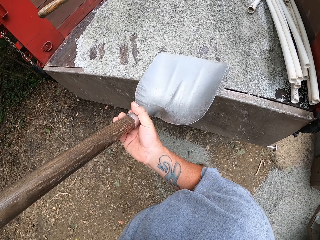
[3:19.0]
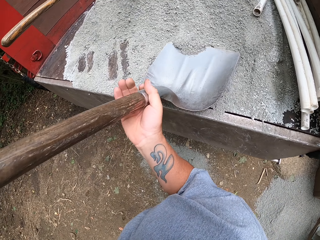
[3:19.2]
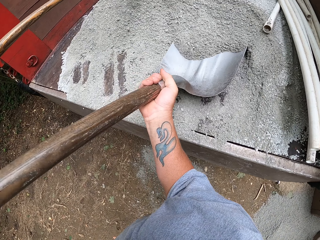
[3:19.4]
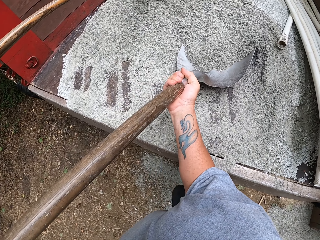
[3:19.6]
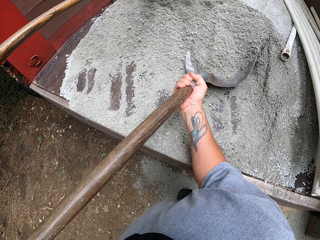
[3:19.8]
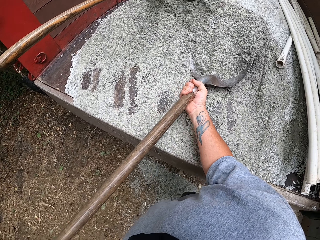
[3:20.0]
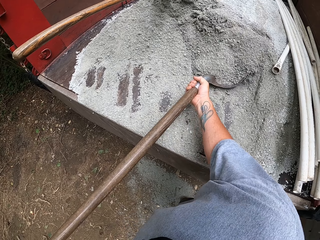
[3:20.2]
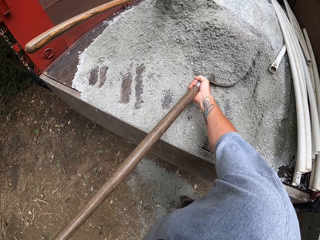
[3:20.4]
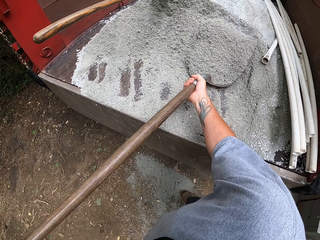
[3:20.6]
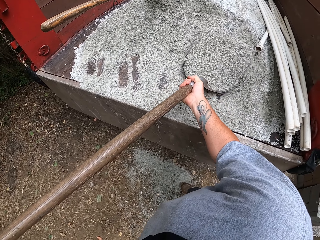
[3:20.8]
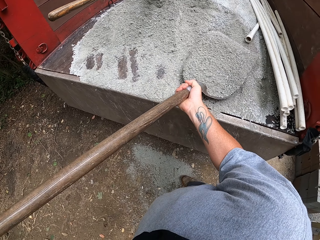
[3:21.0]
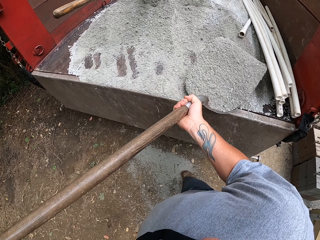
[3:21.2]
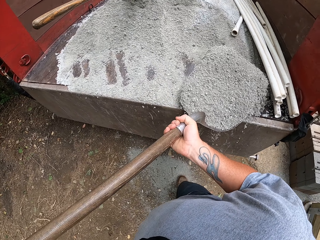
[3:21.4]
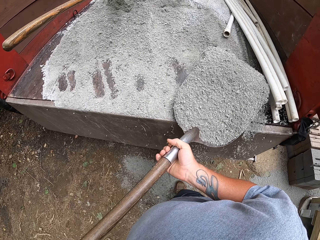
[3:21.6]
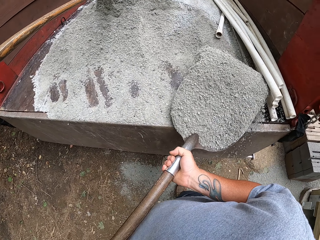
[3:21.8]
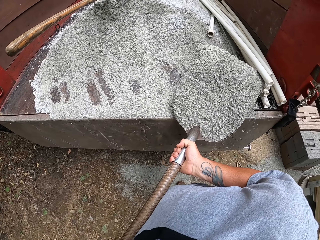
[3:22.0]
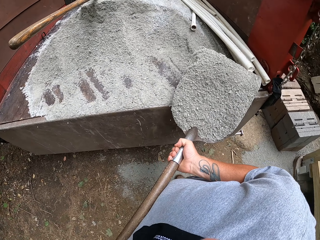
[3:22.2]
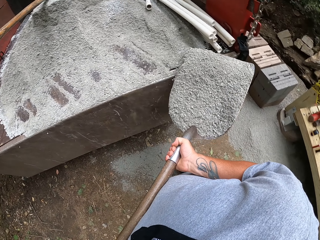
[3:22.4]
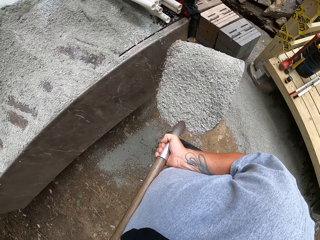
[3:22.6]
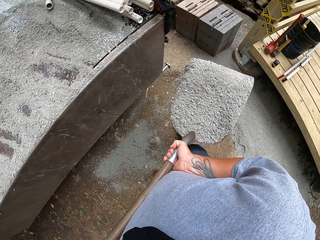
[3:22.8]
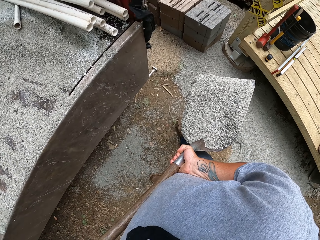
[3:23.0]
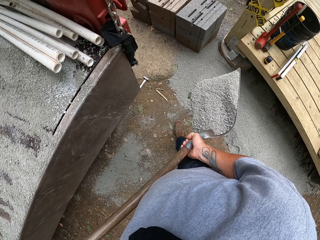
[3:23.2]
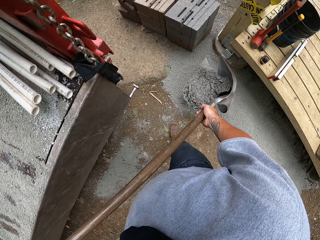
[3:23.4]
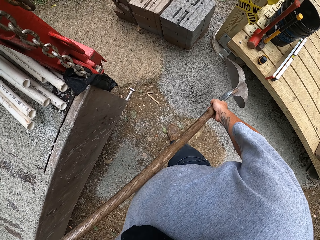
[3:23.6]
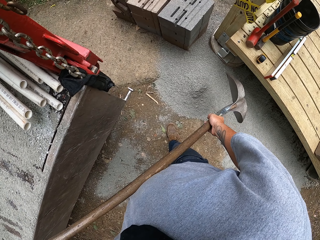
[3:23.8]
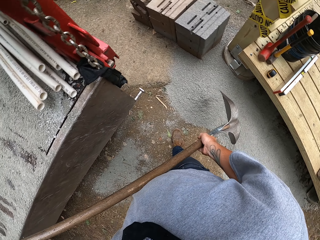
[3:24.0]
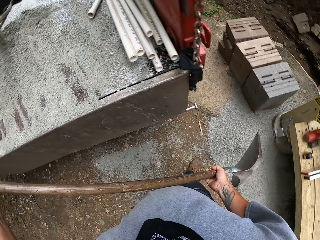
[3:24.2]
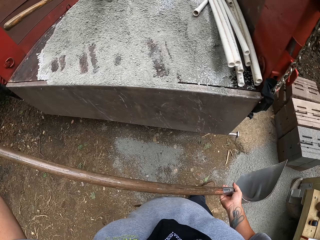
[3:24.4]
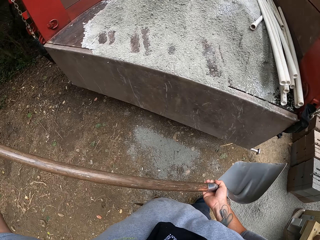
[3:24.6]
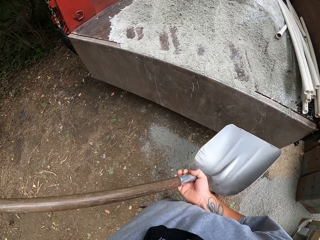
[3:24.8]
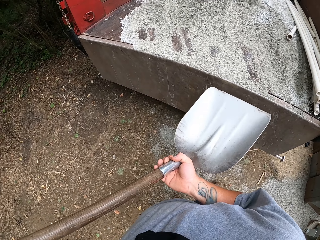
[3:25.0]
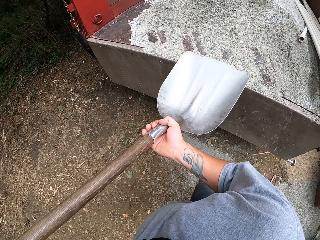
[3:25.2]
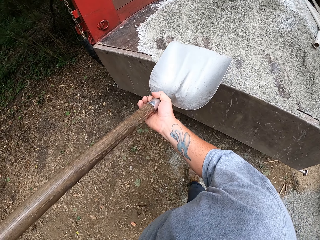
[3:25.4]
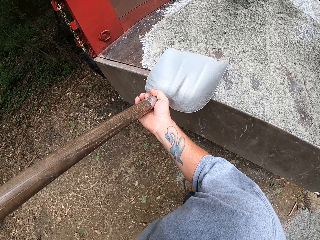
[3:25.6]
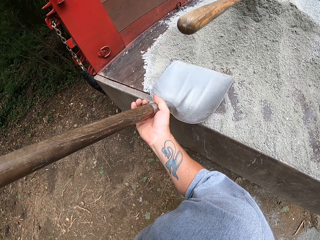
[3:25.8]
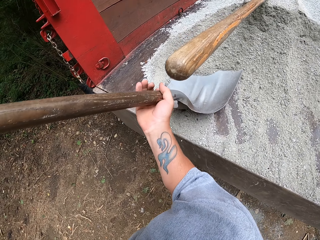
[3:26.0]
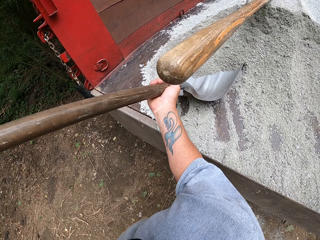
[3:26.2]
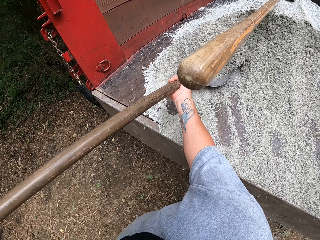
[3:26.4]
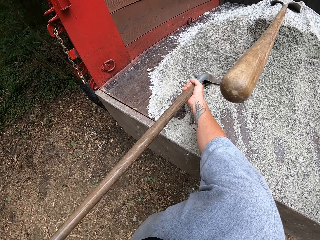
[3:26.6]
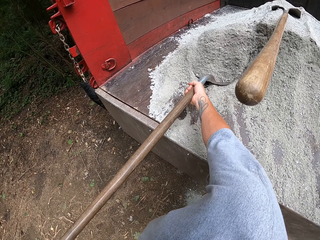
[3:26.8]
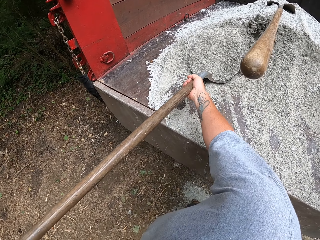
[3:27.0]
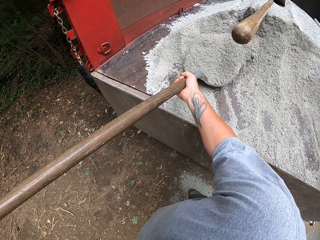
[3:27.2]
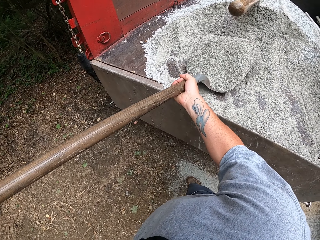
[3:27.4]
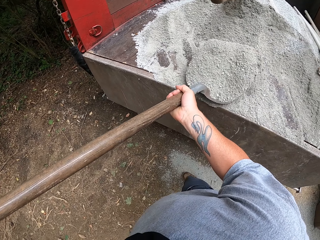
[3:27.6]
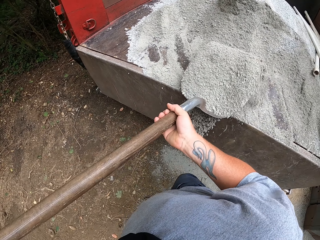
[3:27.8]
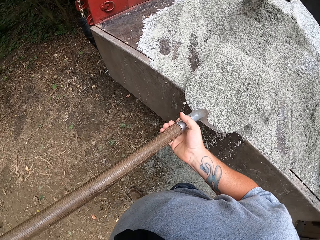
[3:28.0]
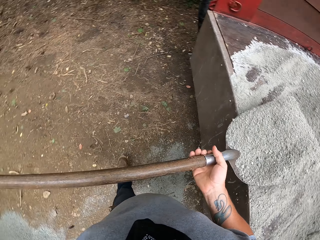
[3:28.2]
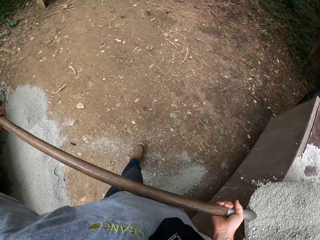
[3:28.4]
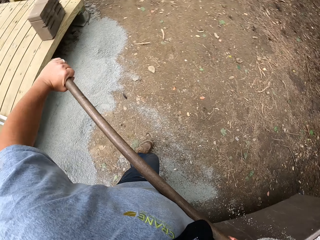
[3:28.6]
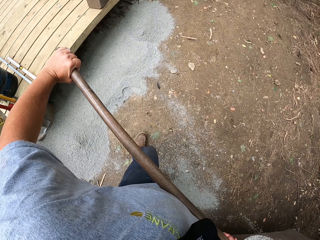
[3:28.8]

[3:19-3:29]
The camera wearer scoops the sand with a shovel. They pour the sand on the ground under the bridge. They scoop the sand with the shovel.

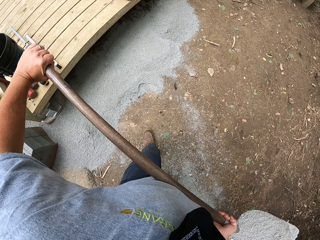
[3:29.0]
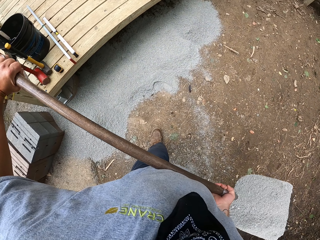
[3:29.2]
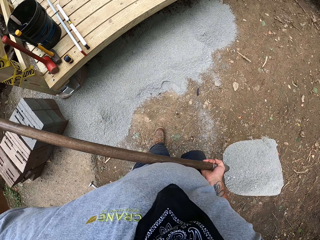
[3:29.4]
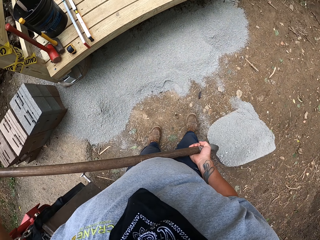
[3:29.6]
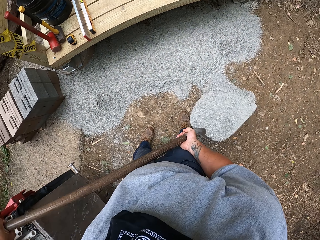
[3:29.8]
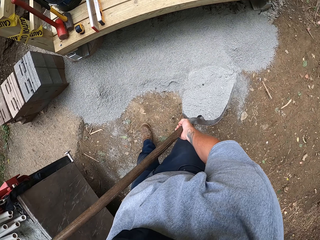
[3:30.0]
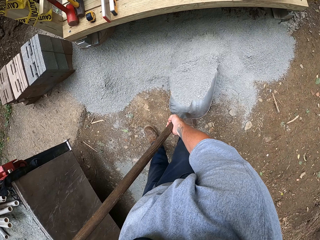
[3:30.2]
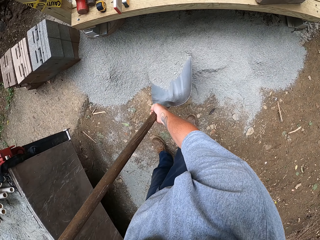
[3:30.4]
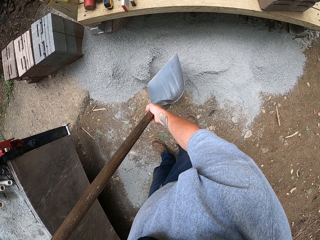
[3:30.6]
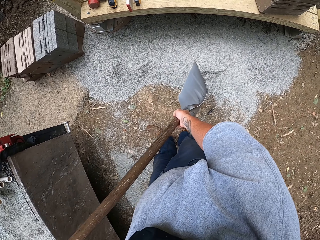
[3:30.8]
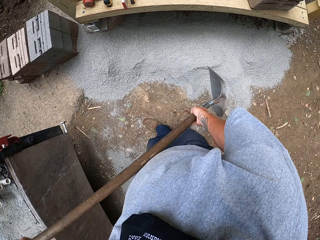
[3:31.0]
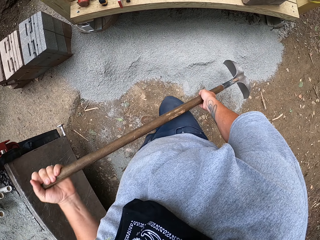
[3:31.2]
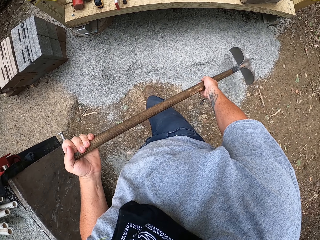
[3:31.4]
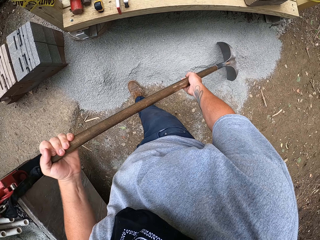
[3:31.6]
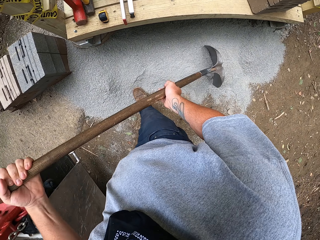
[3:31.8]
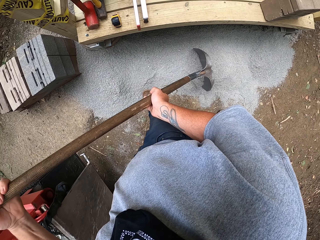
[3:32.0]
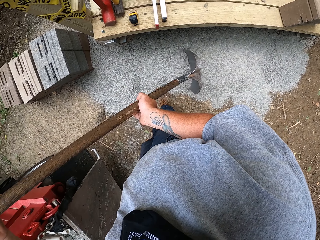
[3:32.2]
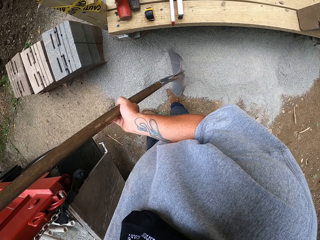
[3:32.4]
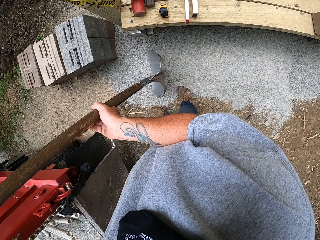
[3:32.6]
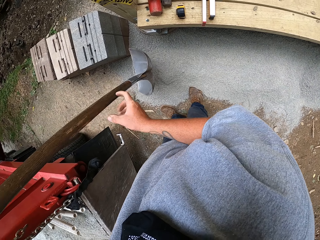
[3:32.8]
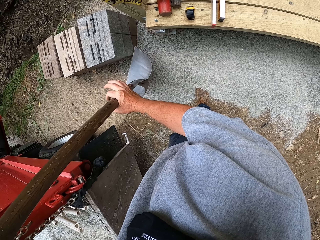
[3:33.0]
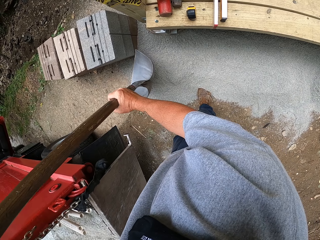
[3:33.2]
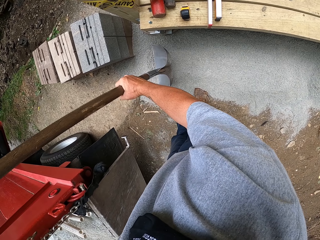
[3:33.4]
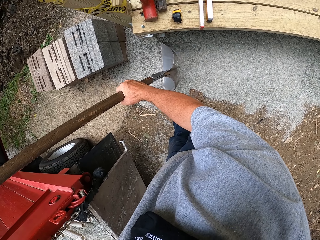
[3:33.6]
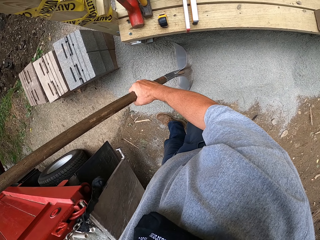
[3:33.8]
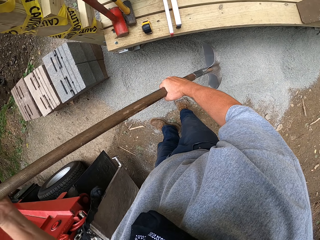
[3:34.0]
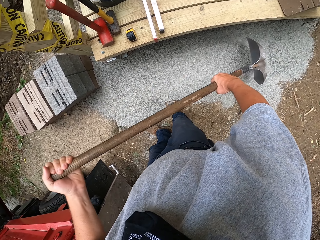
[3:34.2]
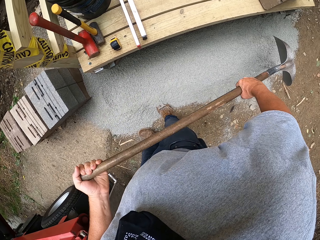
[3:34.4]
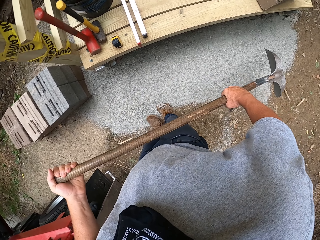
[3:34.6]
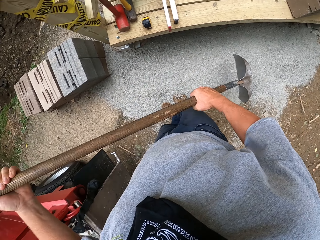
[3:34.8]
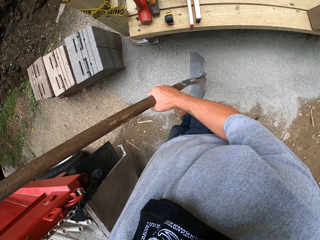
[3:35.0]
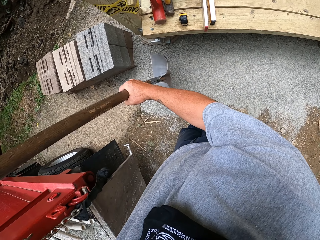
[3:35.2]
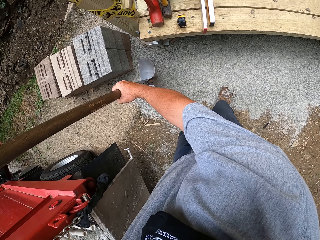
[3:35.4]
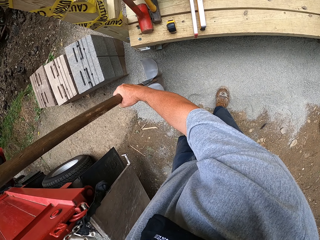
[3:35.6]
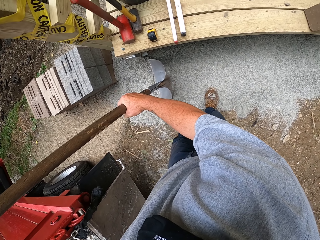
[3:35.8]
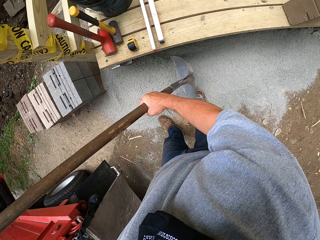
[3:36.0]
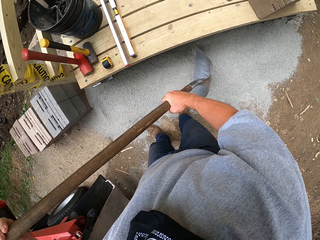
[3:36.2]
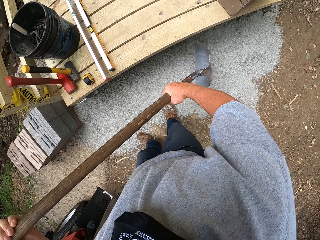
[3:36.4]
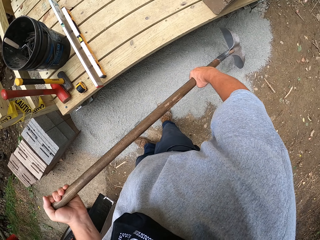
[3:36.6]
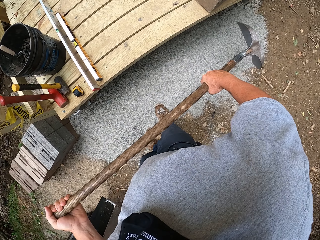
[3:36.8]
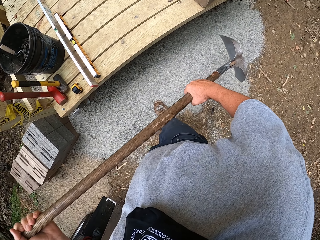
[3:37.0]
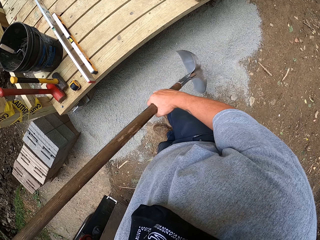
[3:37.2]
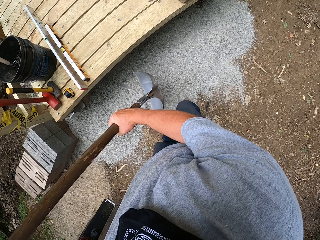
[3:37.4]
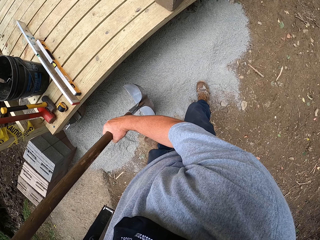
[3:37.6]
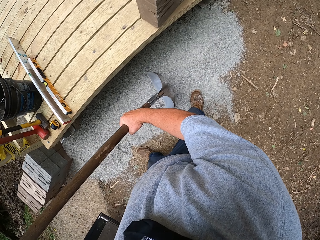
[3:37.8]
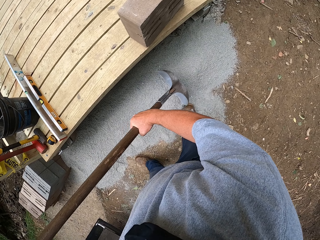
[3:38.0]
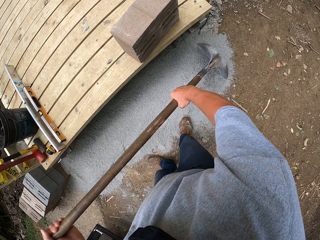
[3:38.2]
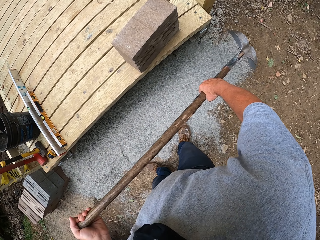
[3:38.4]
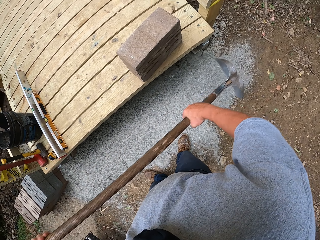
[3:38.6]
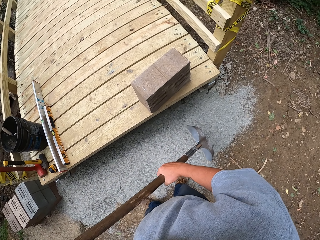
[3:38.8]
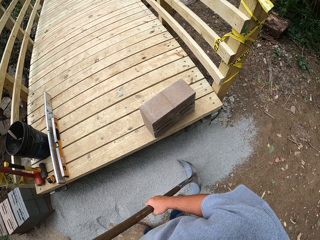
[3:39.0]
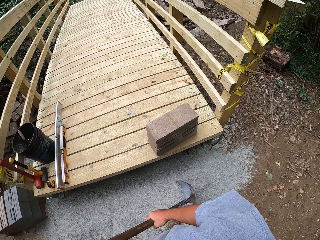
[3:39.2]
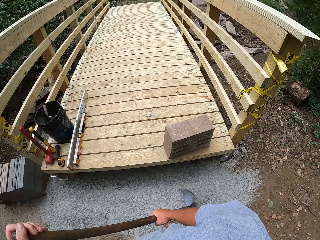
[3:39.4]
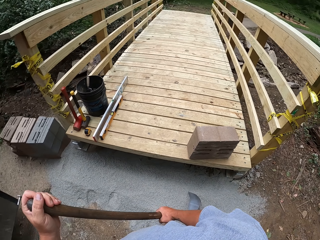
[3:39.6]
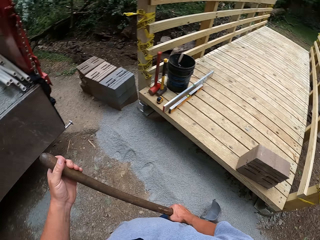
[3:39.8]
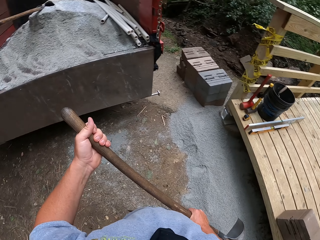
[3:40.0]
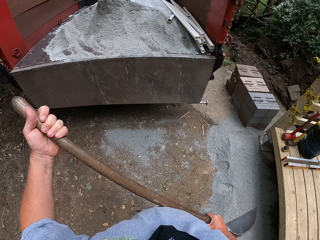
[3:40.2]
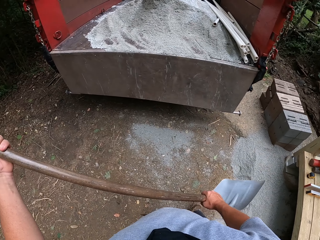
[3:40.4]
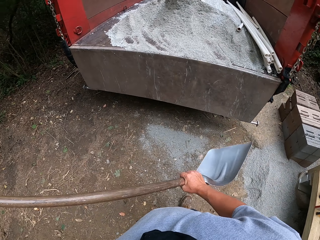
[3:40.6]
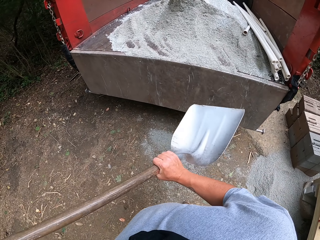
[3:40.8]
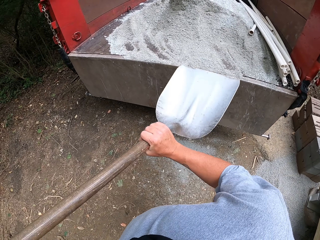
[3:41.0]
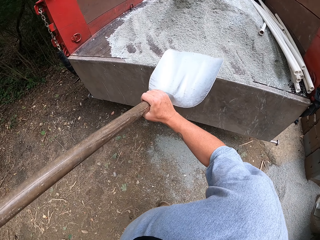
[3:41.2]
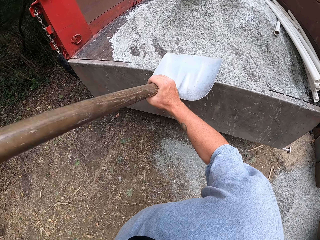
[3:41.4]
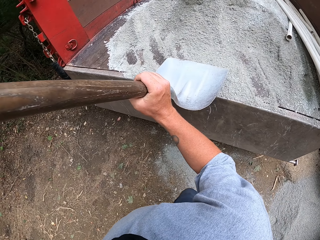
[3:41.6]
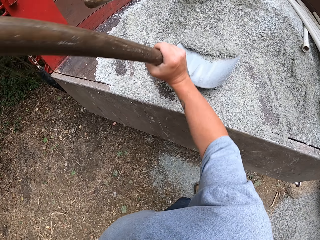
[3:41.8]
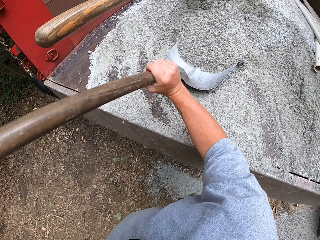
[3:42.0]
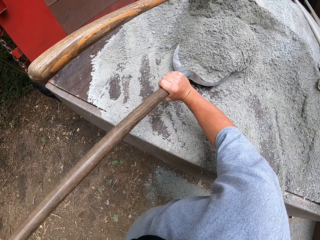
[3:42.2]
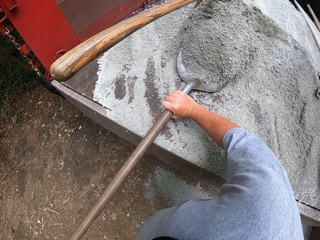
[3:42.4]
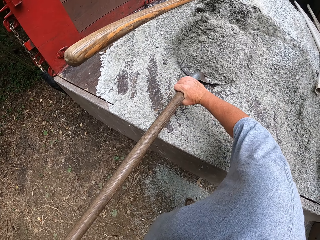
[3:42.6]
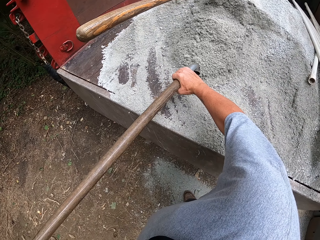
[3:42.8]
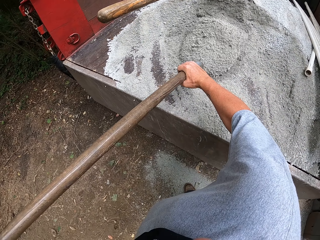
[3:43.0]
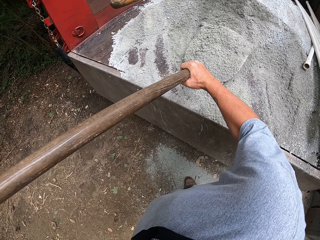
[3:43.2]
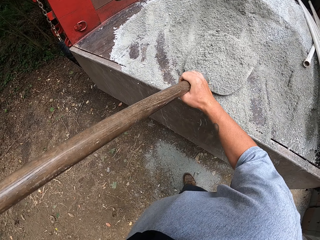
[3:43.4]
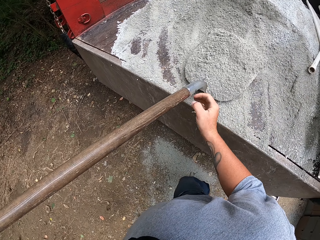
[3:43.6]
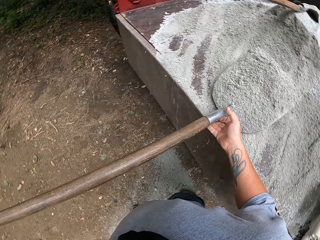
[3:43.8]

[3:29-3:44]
The camera wearer pours the sand on the ground under the bridge. They spread the sand on the ground with the shovel. They scoop the sand with the shovel.
